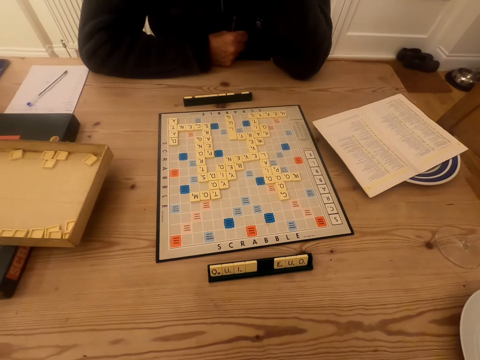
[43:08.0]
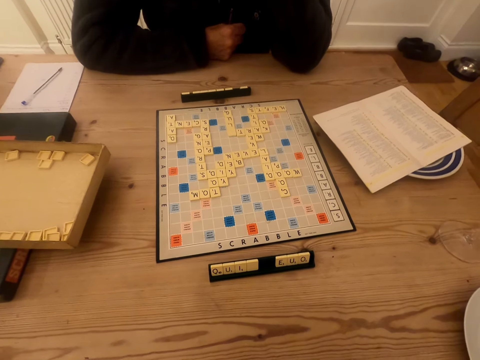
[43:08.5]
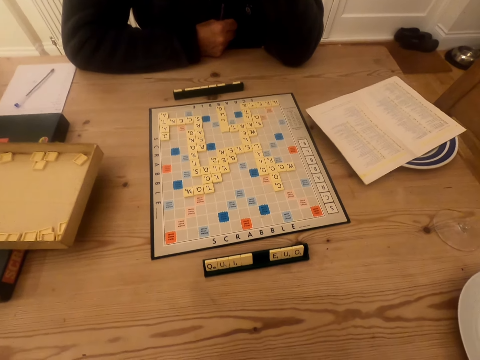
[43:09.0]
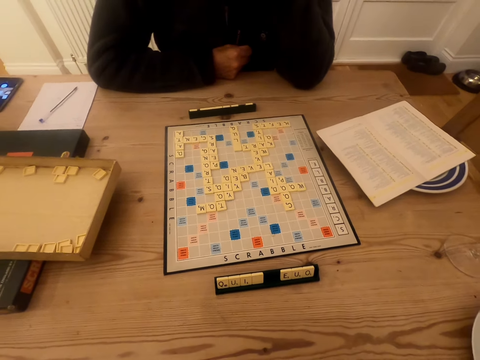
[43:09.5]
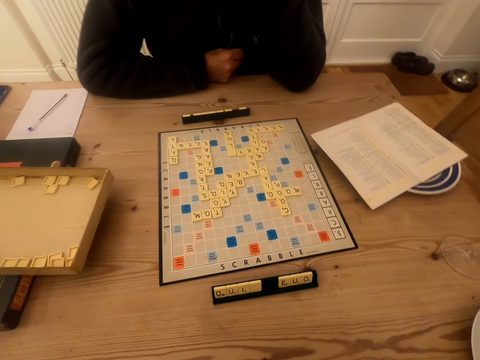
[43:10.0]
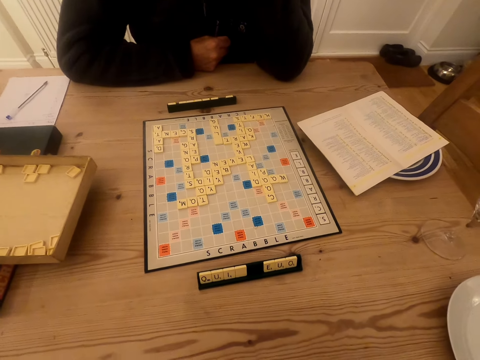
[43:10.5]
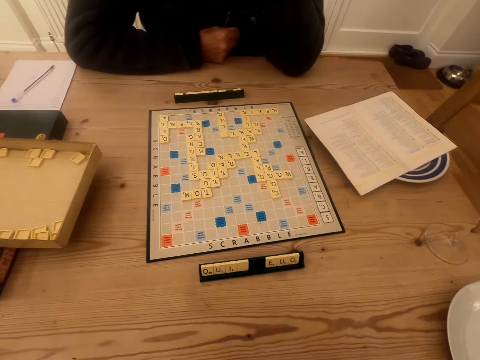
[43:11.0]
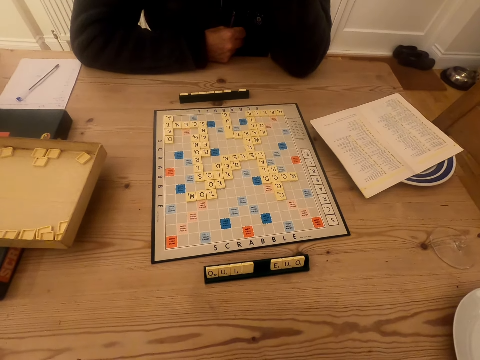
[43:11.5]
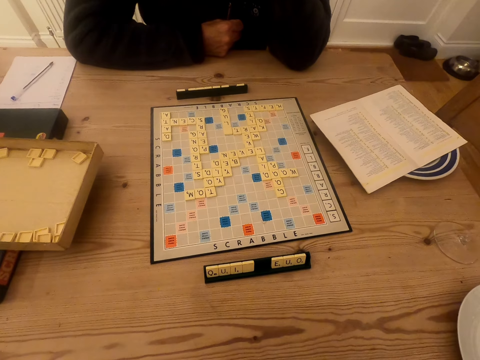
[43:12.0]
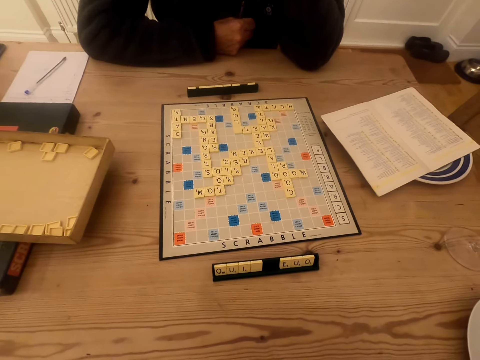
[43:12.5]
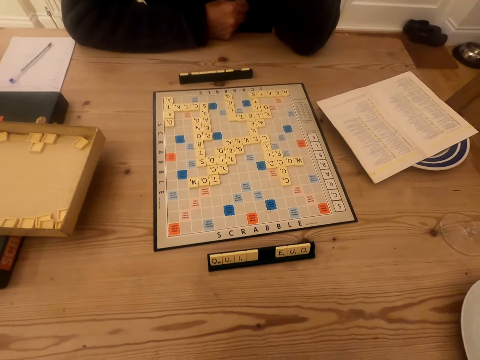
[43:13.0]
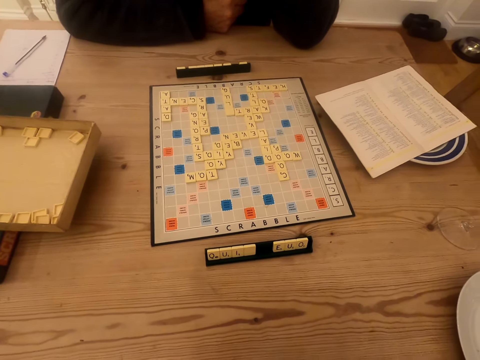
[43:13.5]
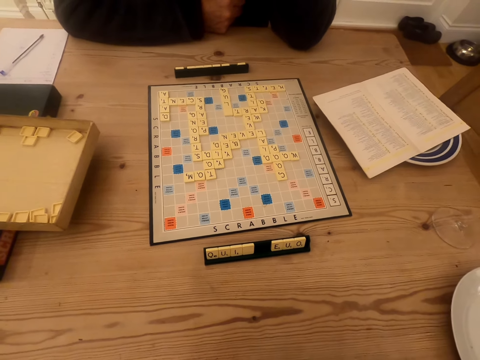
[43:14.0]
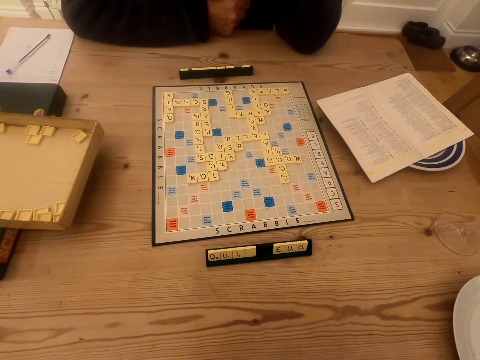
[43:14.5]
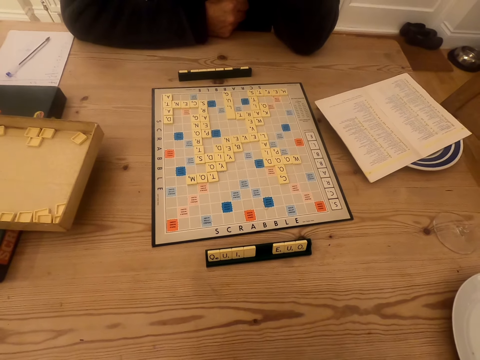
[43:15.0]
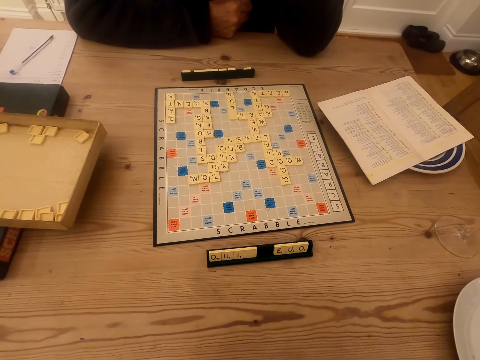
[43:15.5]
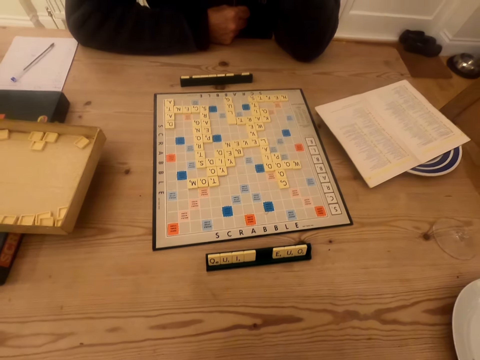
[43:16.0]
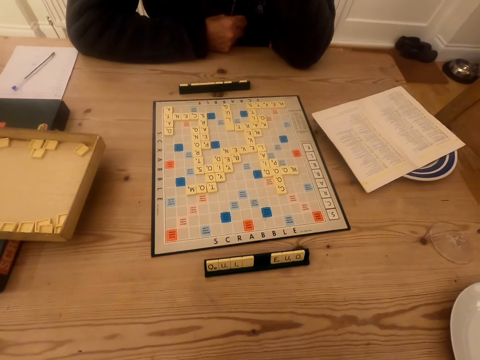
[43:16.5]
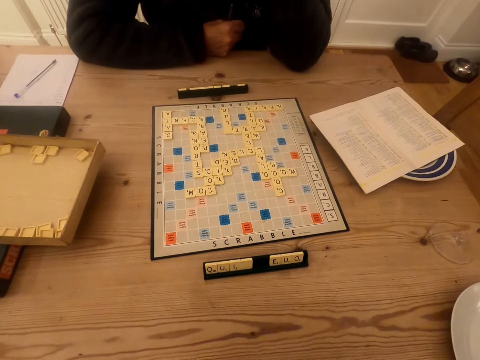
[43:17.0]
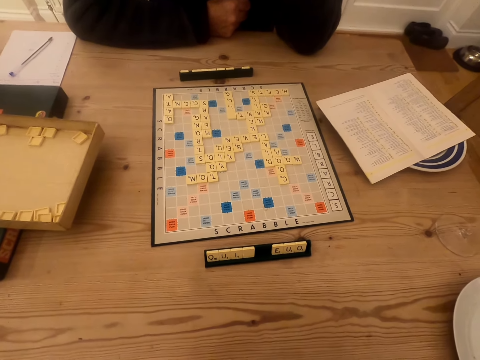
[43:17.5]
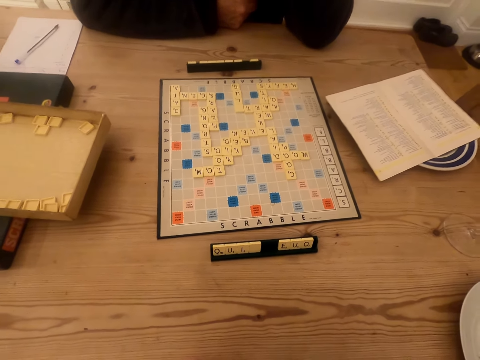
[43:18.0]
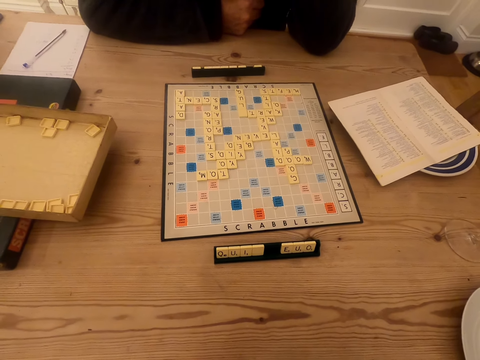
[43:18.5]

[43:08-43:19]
The camera wearer looks at the scrabble board. A man talks to the camera wearer. The camera wearer looks at the scrabble board. They talk to the man.

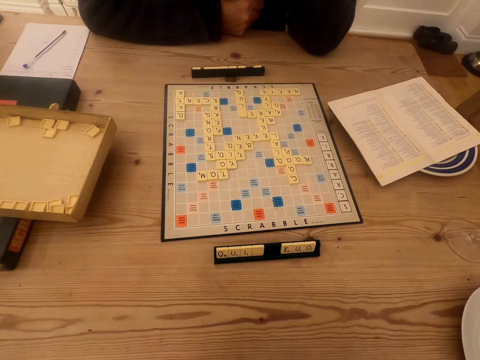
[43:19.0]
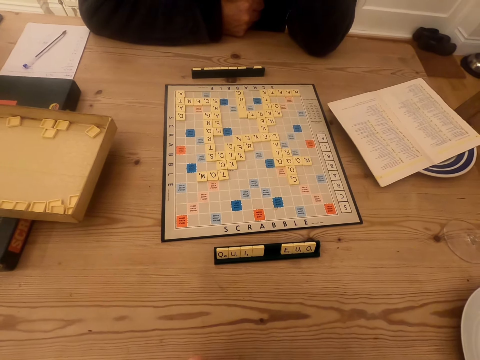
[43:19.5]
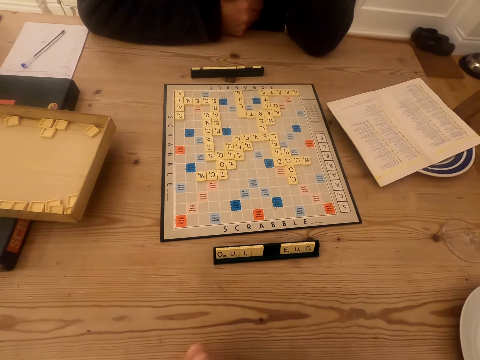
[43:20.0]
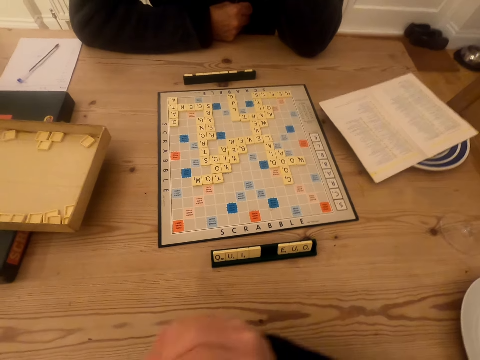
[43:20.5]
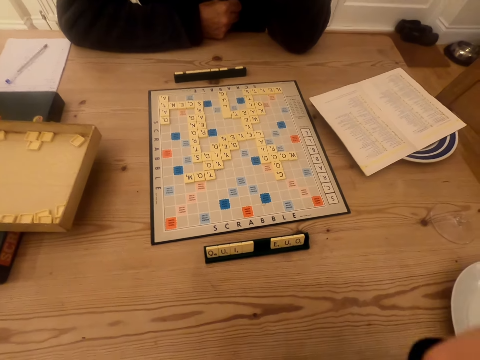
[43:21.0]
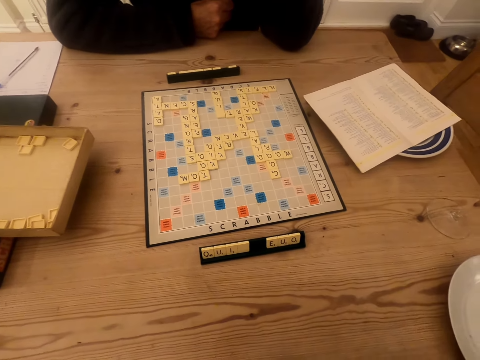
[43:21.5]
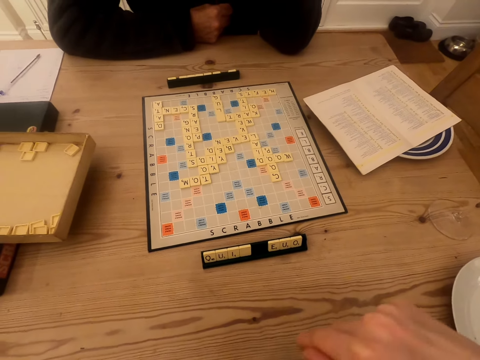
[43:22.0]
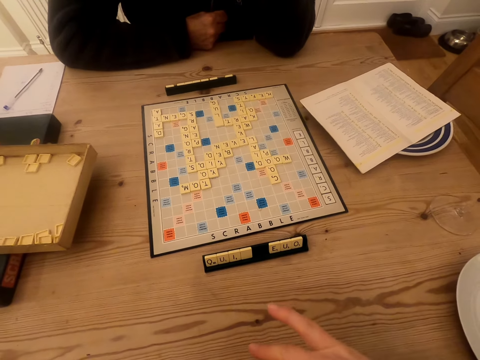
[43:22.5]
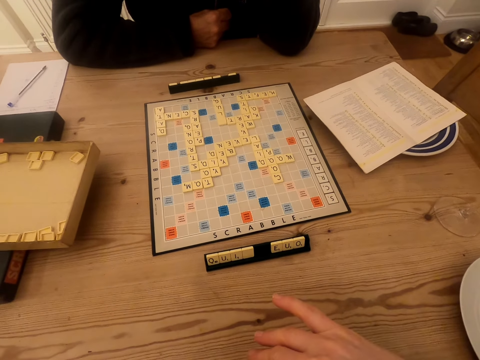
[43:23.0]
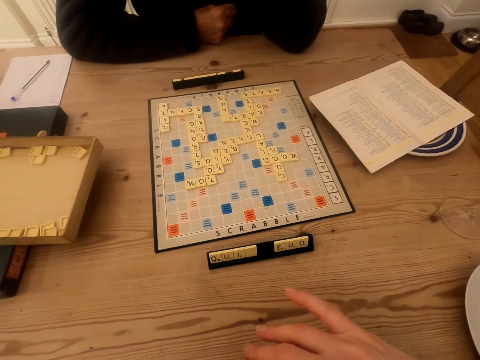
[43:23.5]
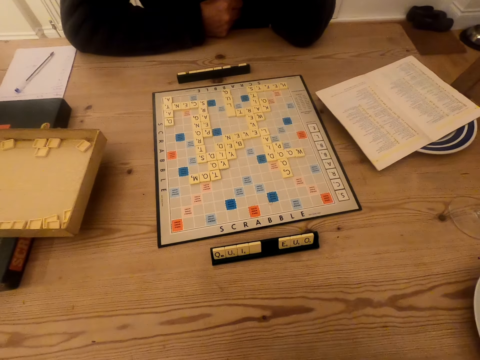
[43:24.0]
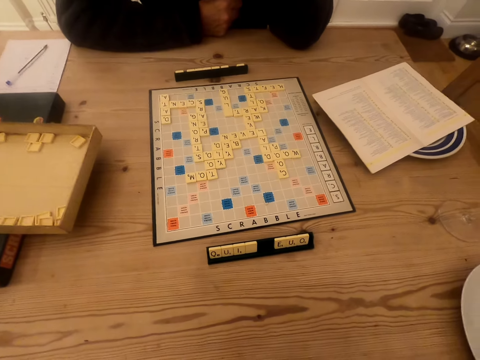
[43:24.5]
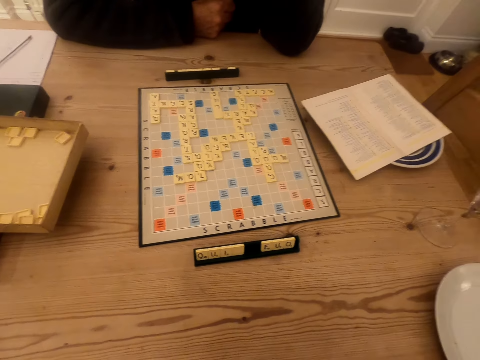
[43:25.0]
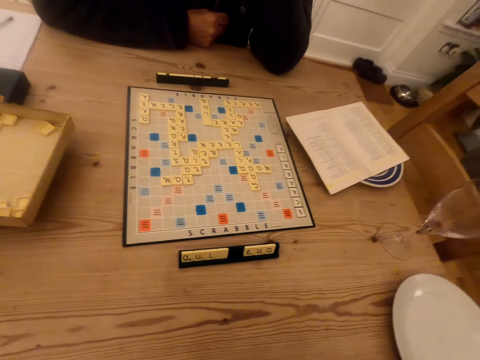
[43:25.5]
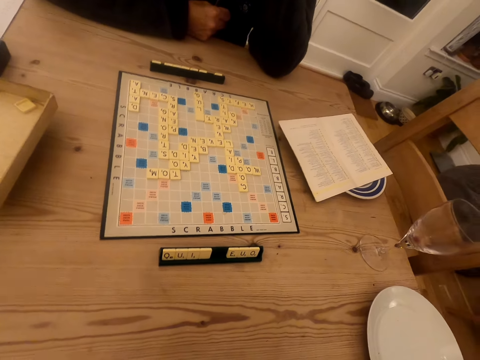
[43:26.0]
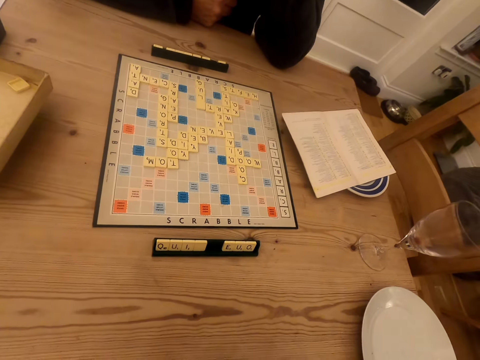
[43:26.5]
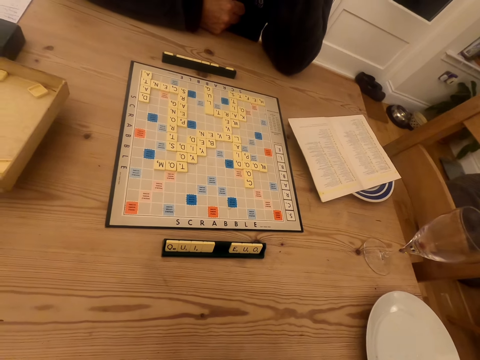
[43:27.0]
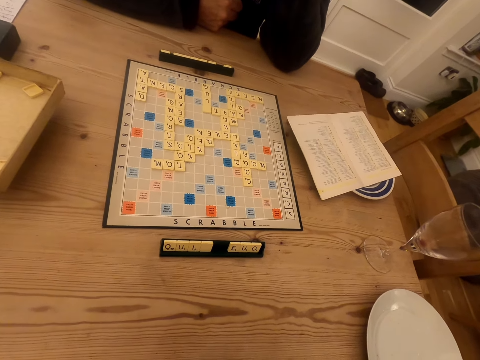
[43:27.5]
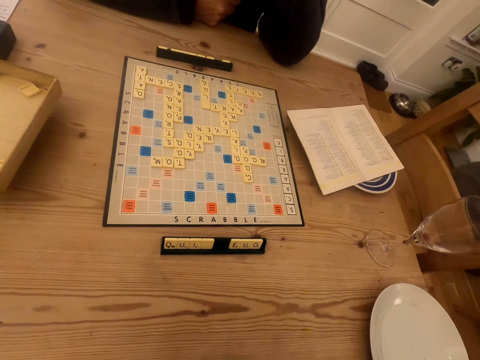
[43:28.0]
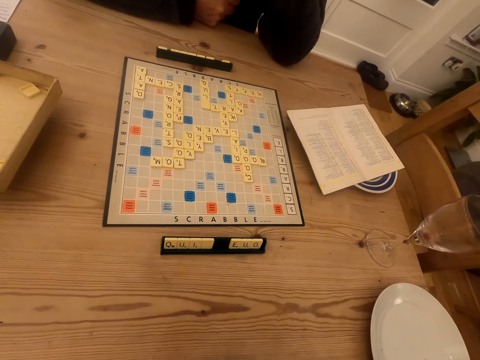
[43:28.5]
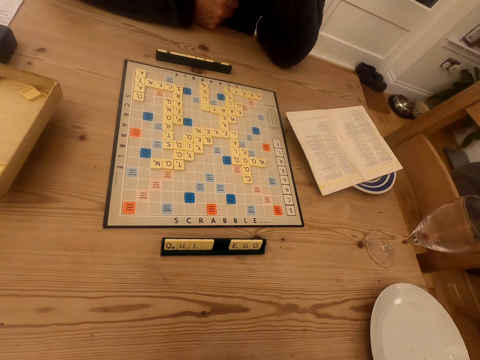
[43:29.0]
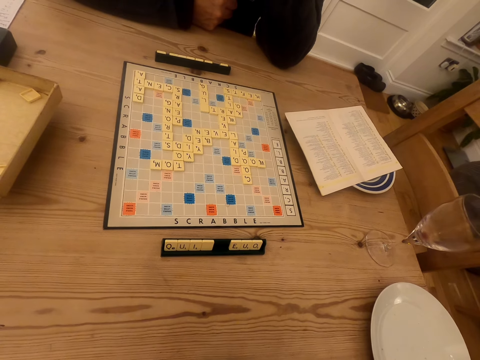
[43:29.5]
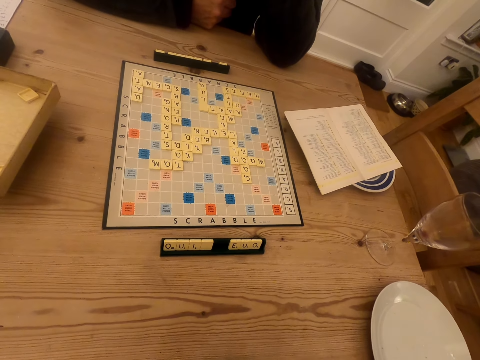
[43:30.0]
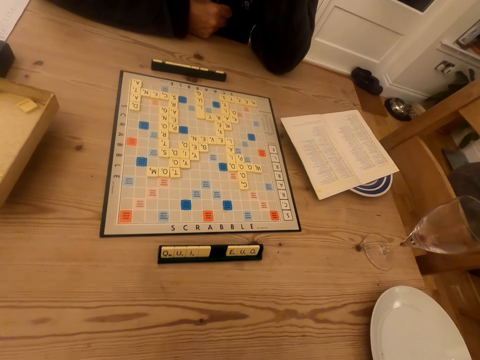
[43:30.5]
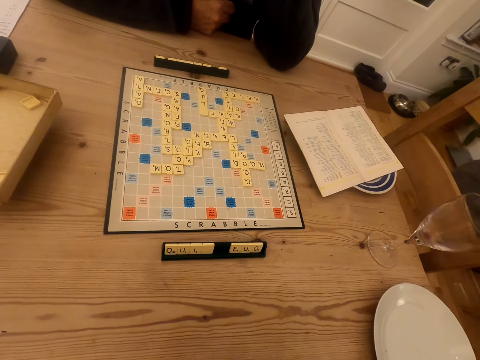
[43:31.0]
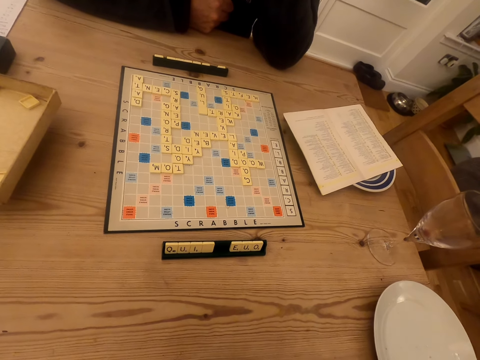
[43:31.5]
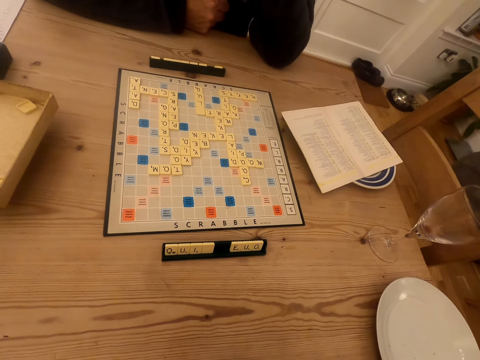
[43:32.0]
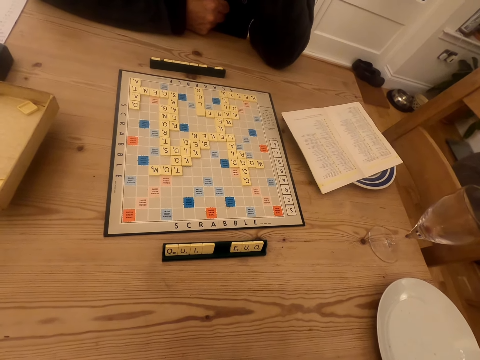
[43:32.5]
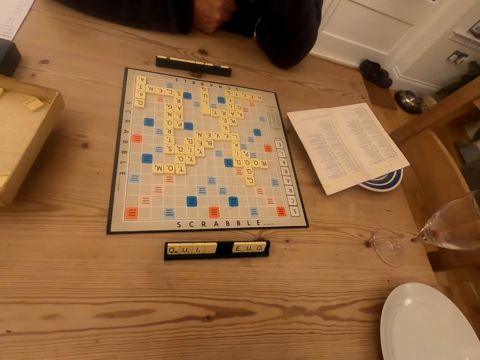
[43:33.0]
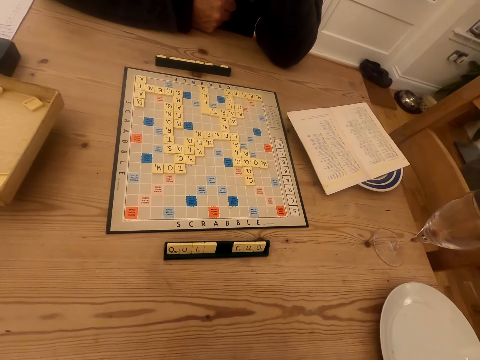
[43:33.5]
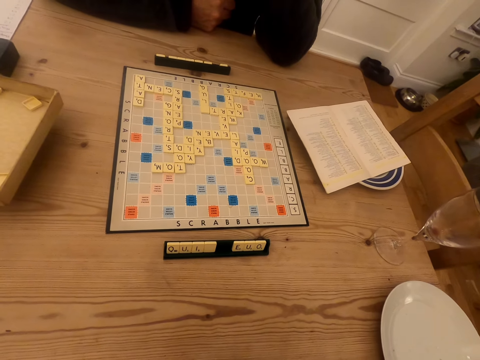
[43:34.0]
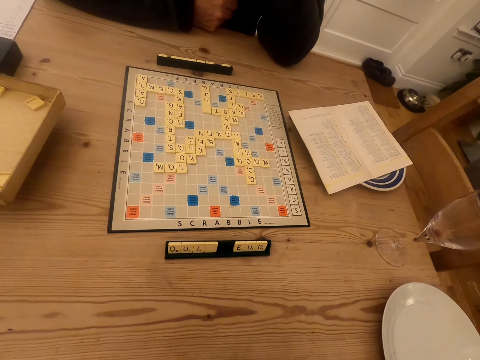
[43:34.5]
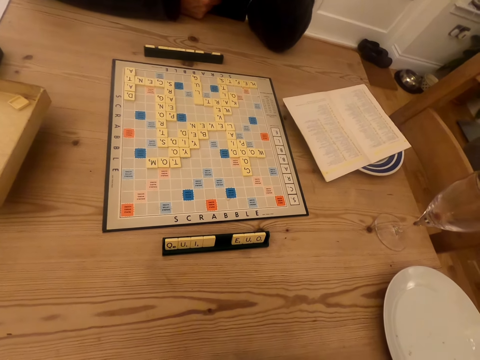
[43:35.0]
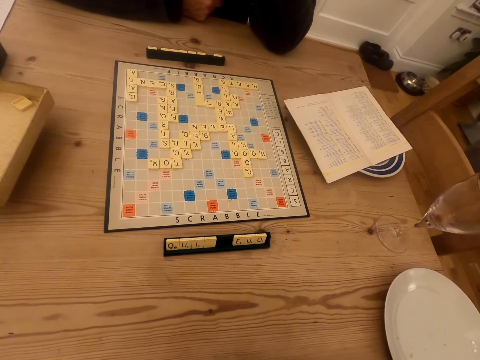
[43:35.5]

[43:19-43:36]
The camera wearer looks at the scrabble board. They talk to a man. They raise hands up. They look at the scrabble board. The man talks to the camera wearer. The camera wearer looks at the scrabble board. They talk to the man.
